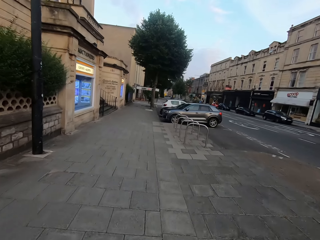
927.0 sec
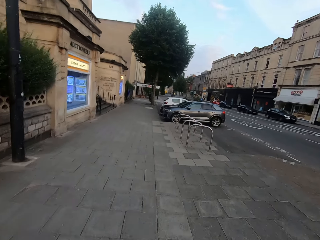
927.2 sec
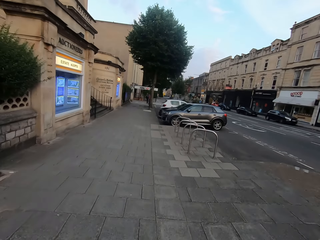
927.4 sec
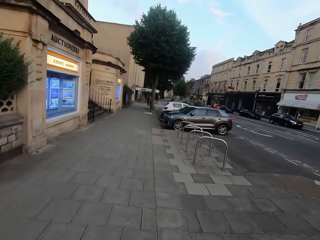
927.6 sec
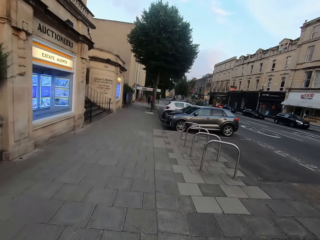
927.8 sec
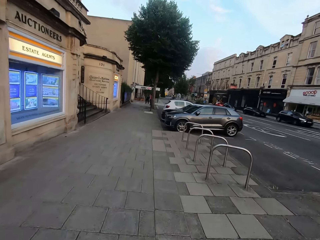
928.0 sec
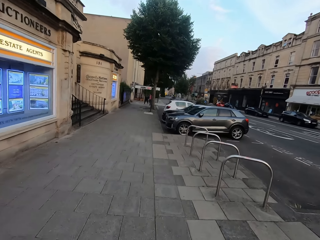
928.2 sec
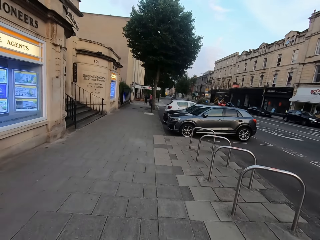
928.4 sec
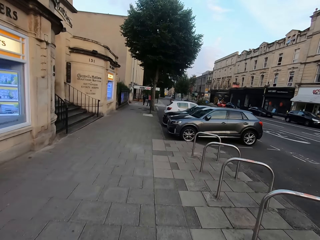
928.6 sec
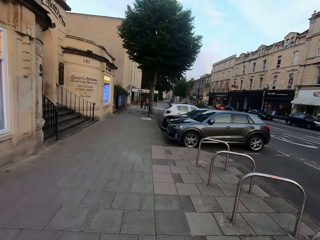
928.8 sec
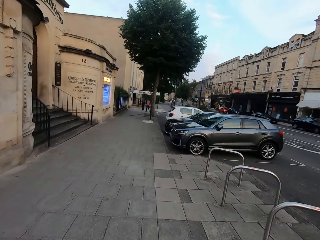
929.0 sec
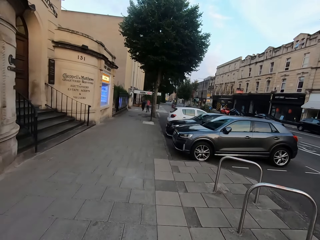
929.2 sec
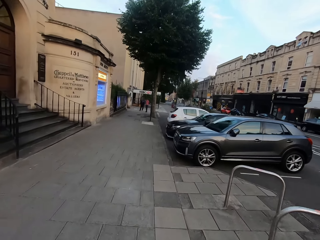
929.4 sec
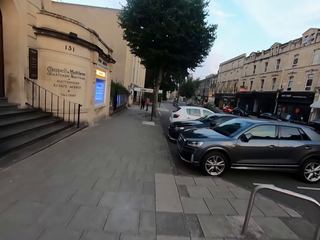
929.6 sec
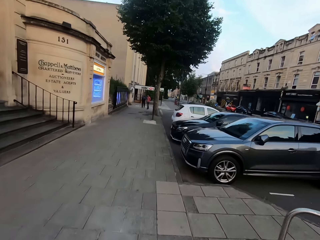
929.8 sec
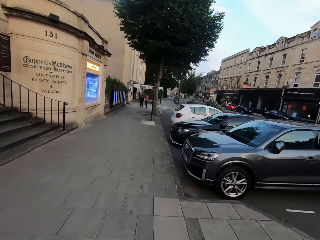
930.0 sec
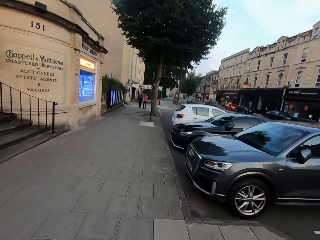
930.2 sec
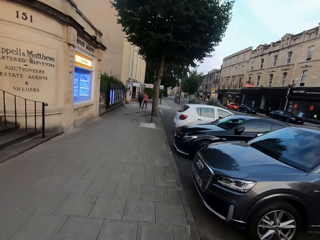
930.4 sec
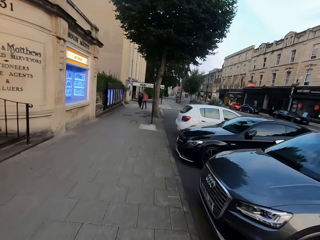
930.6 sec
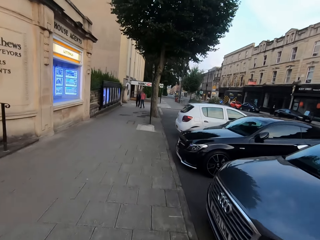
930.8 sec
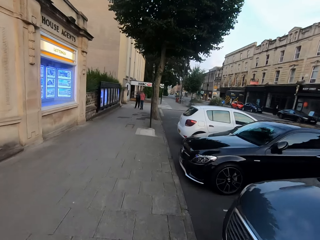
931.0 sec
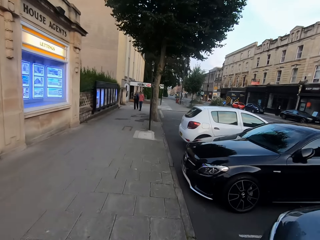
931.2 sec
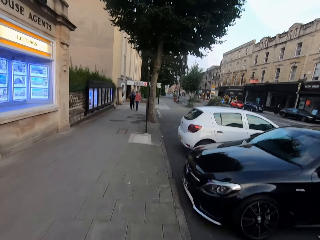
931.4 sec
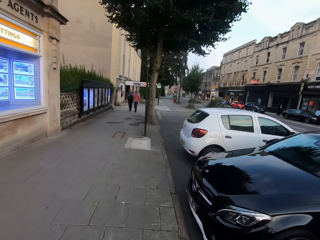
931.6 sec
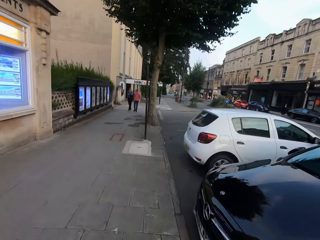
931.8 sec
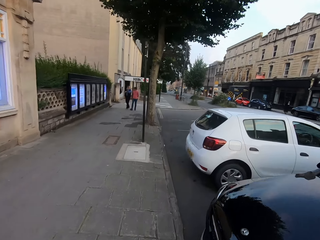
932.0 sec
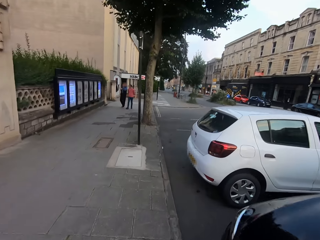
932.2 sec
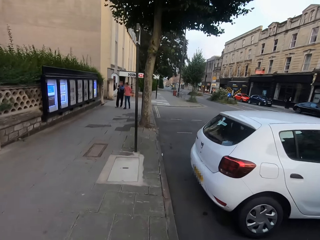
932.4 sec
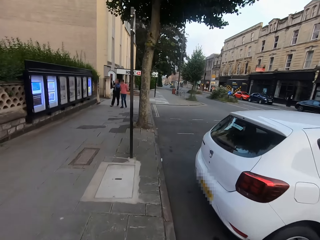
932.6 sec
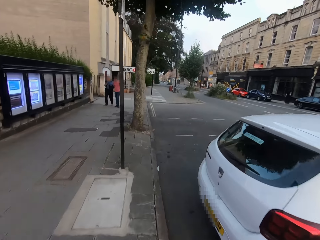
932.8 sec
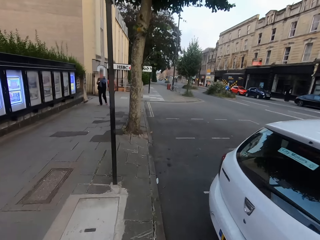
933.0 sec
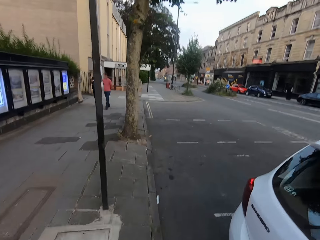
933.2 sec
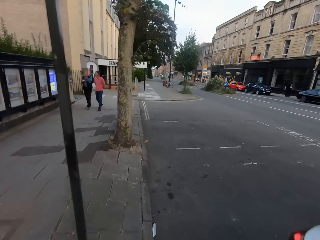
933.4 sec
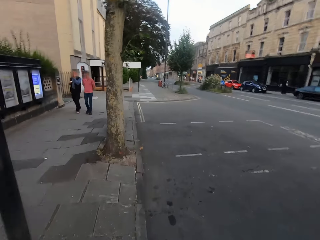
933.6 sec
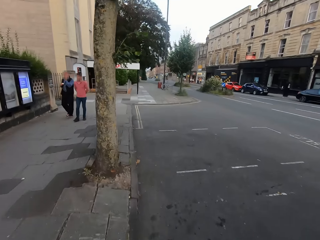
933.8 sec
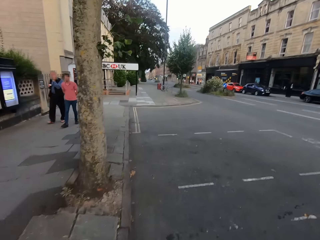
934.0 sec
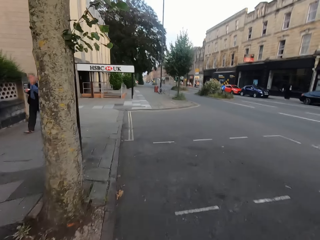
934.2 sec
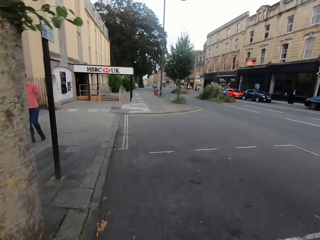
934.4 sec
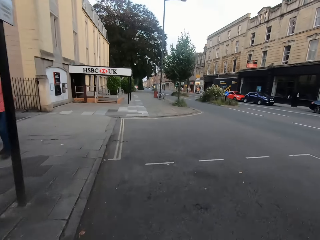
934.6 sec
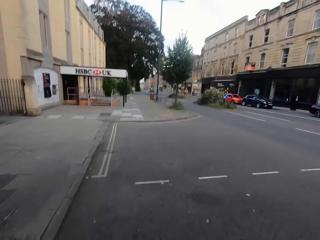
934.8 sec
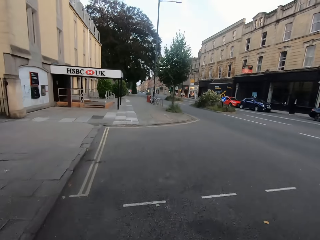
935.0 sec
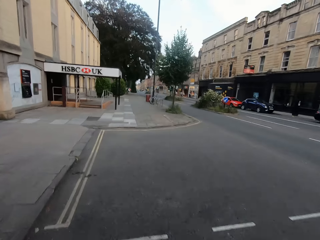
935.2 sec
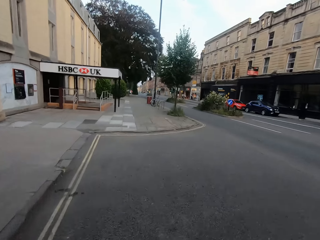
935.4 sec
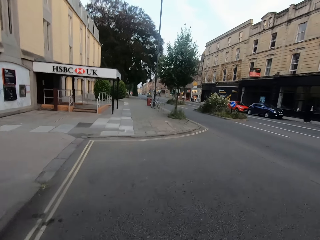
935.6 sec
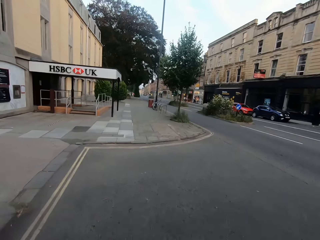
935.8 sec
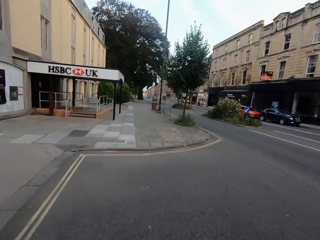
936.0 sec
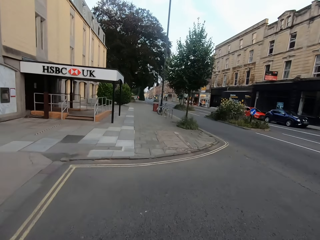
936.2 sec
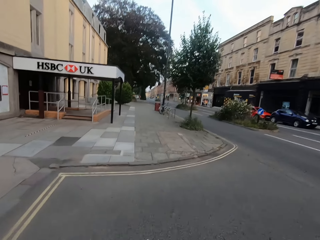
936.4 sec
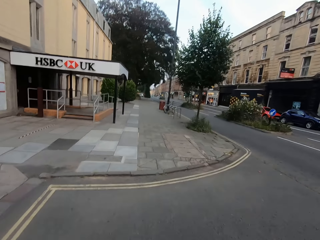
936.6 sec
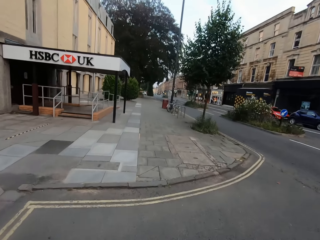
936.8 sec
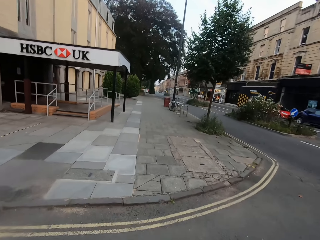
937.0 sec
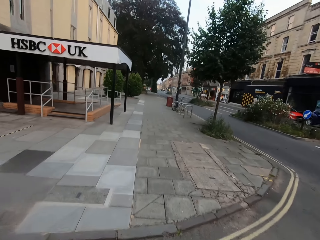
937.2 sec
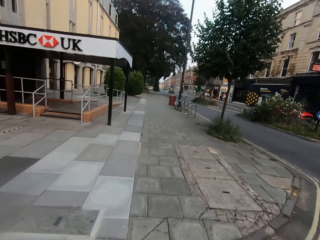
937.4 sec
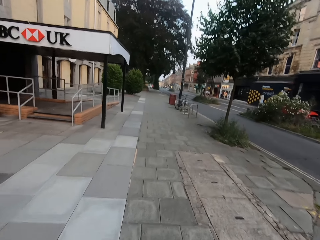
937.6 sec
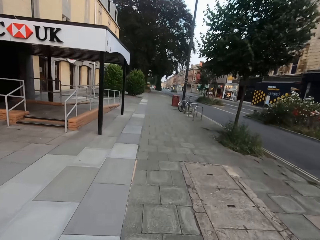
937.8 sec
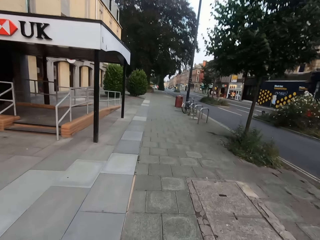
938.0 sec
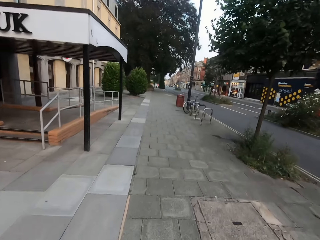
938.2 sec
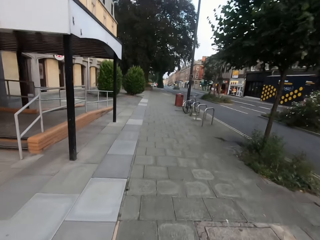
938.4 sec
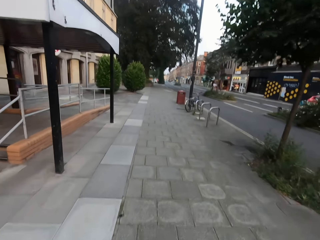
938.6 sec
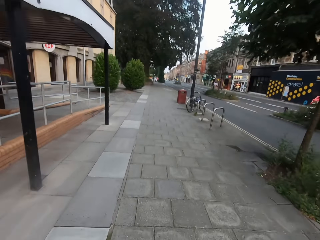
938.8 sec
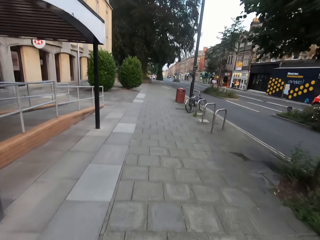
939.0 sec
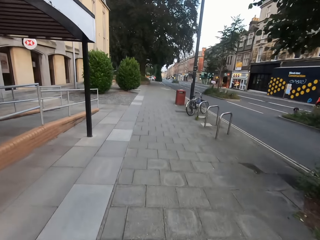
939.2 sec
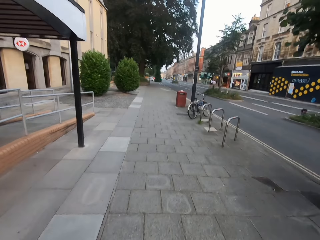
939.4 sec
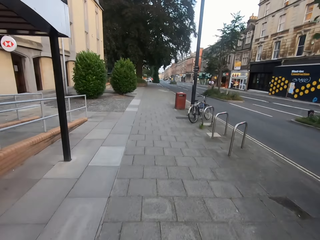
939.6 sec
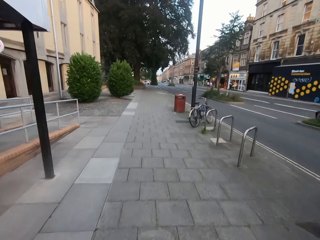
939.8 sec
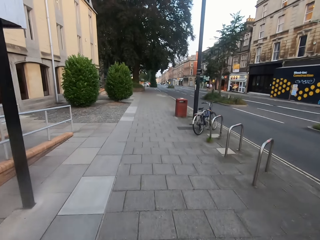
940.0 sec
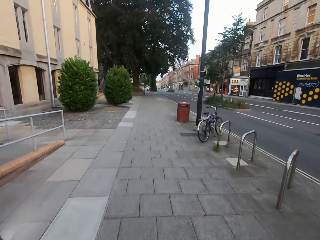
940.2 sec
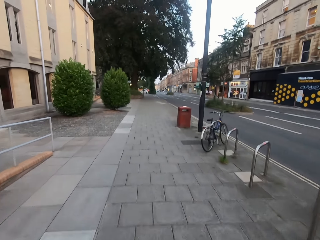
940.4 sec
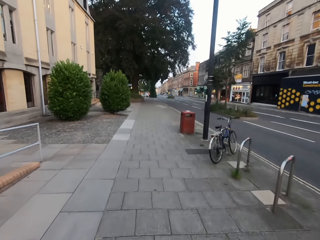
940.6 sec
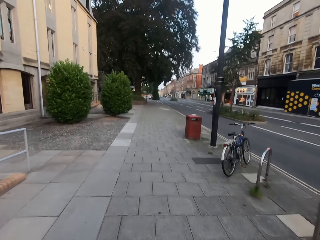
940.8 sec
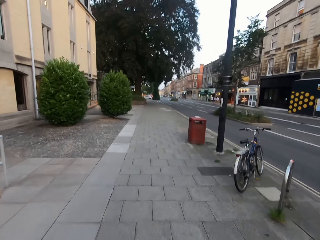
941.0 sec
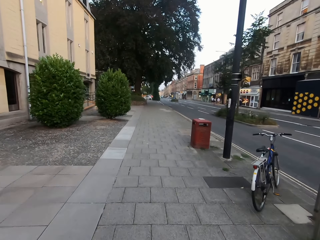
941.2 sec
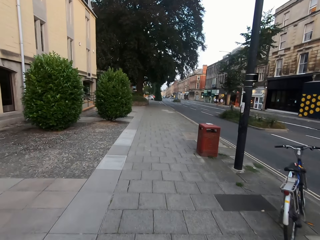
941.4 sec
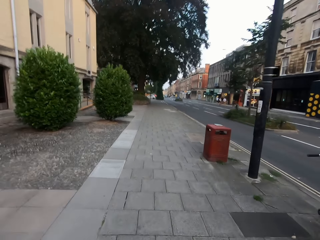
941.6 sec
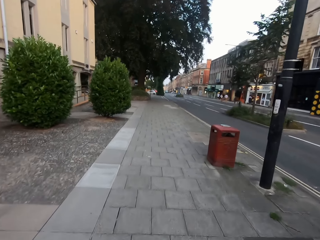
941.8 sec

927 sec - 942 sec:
The camera wearer runs along the road. They jog on the road. They jog on the footpath.

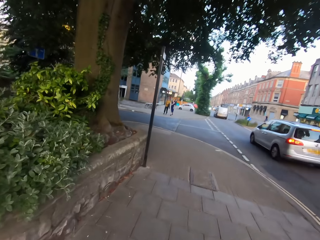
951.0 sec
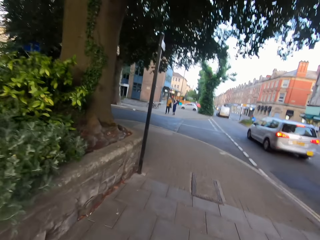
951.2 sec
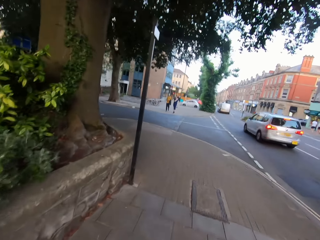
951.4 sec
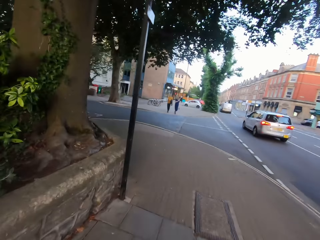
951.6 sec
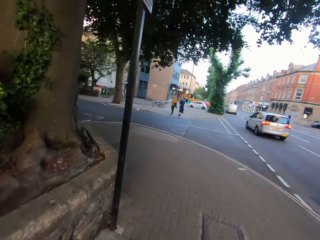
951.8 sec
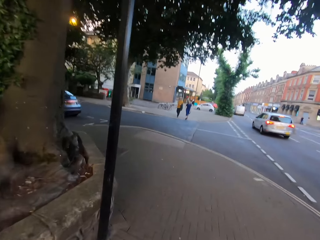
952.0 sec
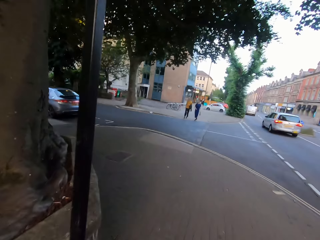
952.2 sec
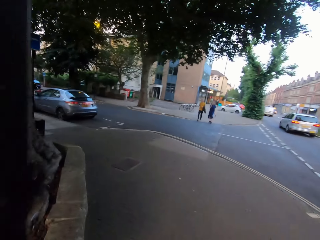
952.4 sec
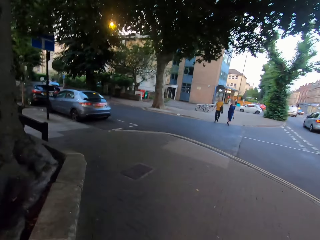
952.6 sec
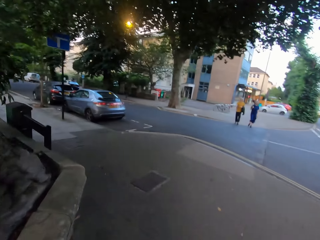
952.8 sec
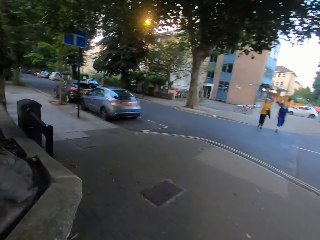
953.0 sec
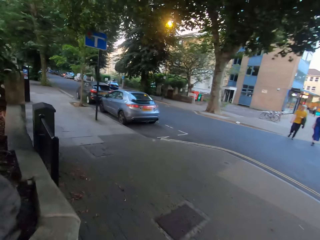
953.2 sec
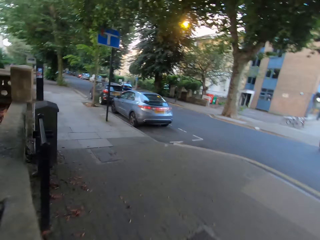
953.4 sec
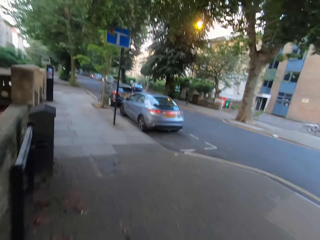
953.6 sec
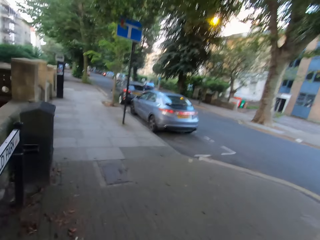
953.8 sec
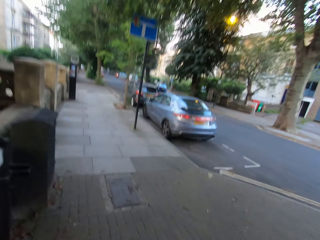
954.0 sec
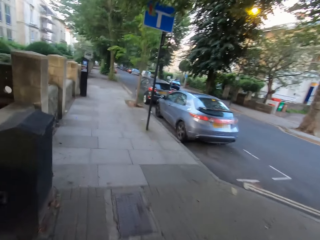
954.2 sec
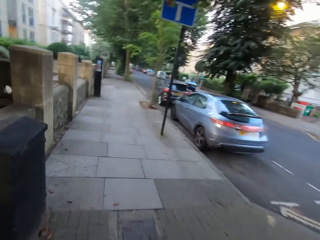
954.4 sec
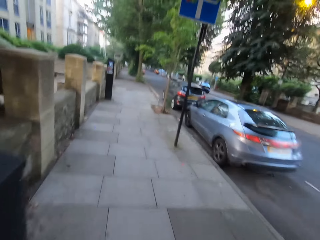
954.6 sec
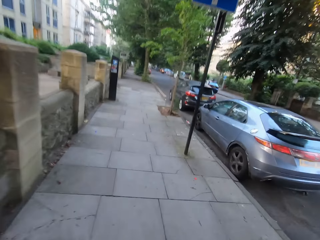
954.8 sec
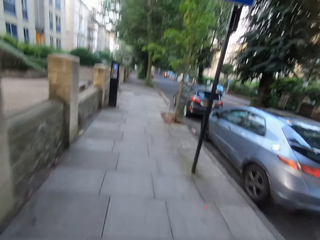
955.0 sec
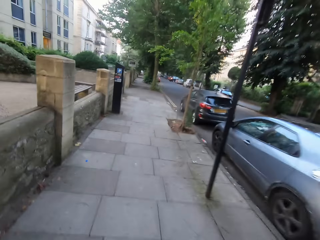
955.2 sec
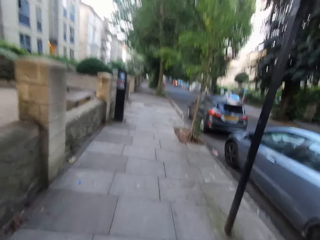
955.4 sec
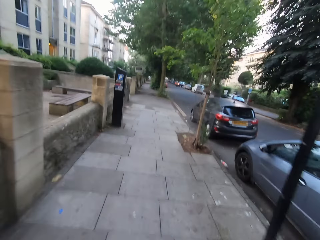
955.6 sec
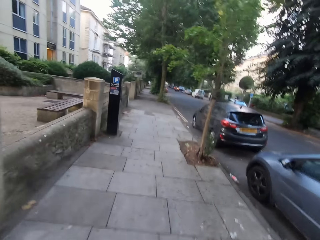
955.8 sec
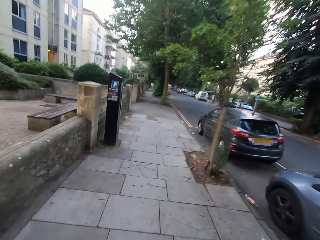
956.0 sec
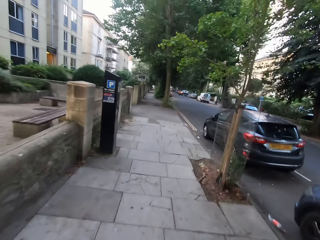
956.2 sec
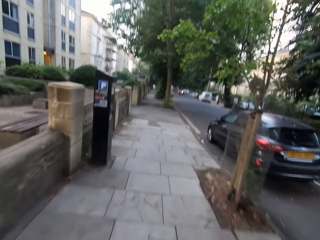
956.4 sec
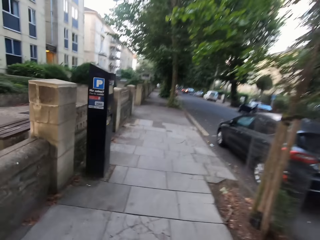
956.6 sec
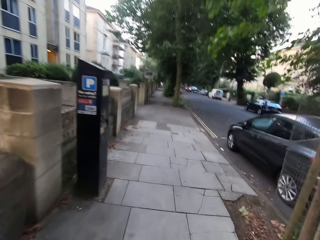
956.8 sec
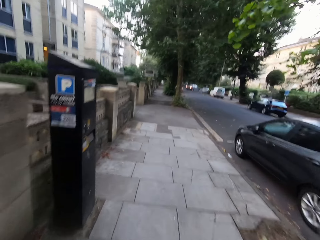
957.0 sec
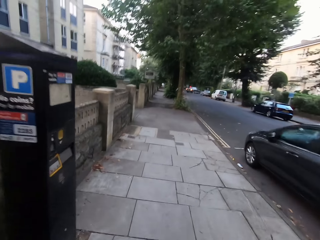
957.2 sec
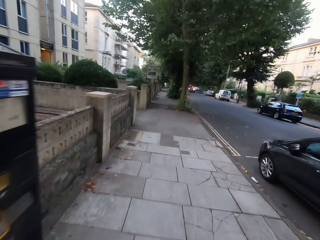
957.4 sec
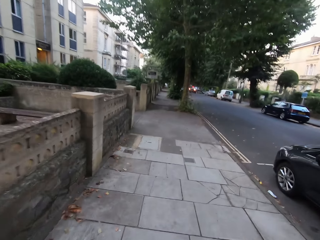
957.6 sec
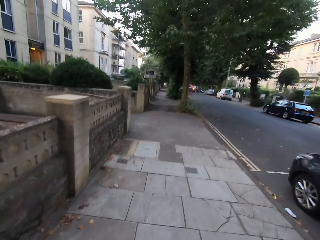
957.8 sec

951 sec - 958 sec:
The camera wearer makes a left turn.
